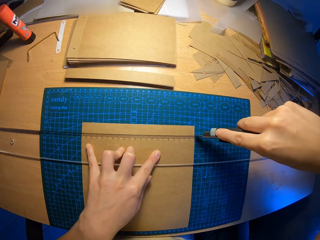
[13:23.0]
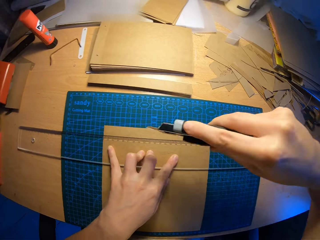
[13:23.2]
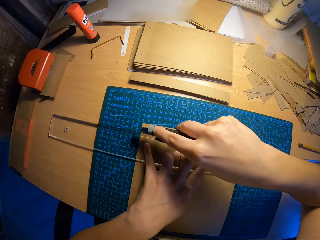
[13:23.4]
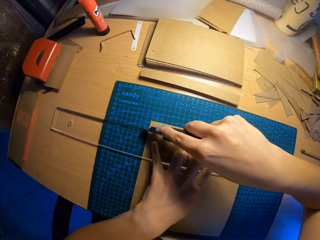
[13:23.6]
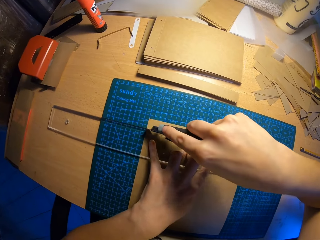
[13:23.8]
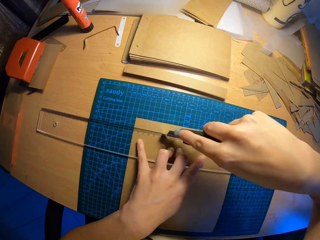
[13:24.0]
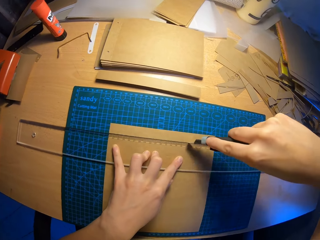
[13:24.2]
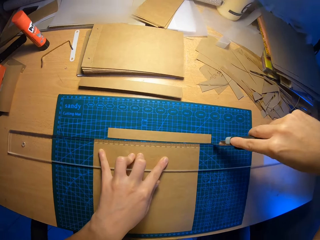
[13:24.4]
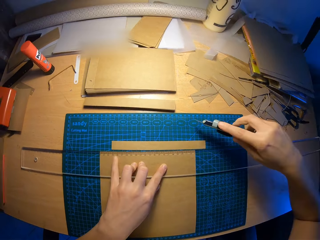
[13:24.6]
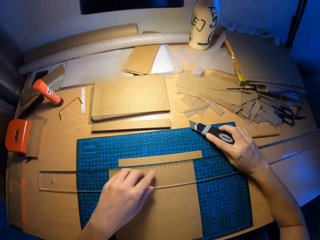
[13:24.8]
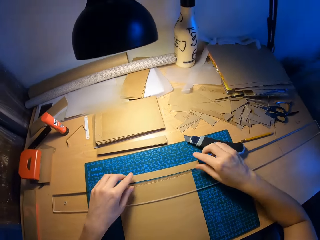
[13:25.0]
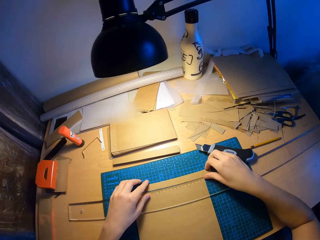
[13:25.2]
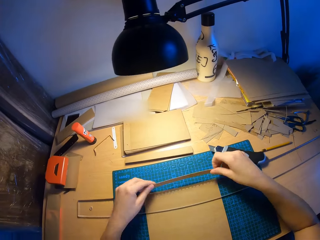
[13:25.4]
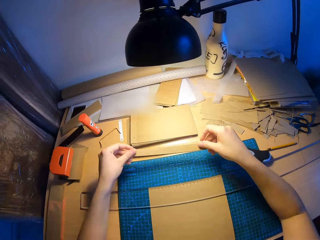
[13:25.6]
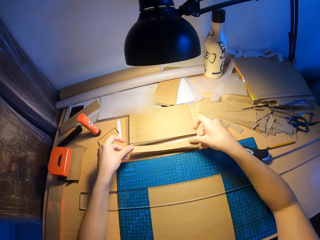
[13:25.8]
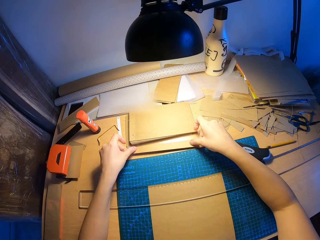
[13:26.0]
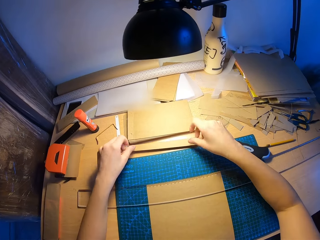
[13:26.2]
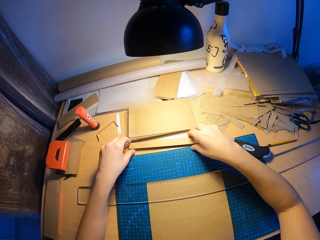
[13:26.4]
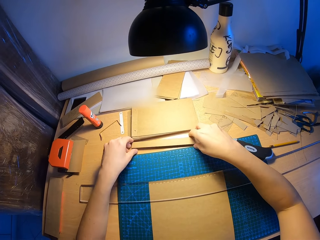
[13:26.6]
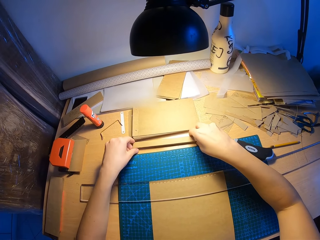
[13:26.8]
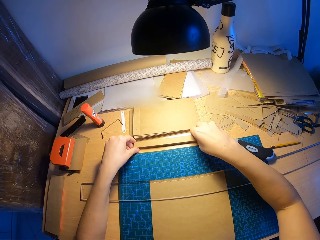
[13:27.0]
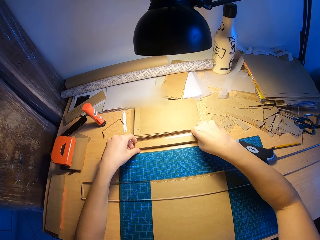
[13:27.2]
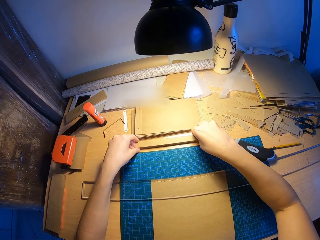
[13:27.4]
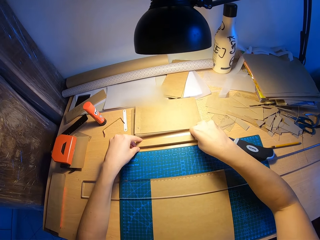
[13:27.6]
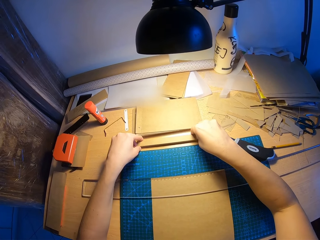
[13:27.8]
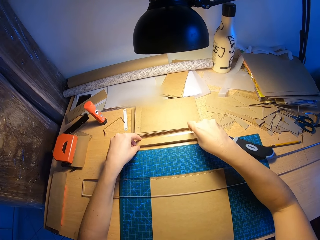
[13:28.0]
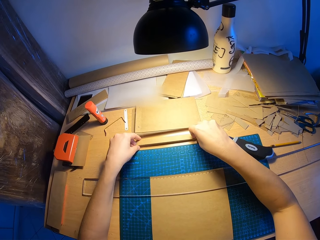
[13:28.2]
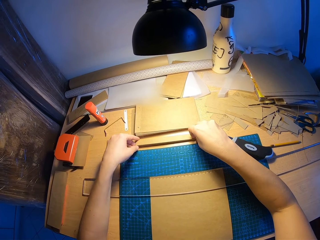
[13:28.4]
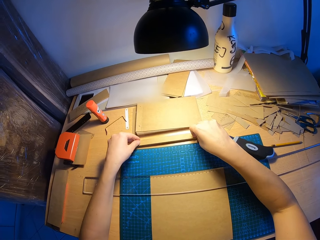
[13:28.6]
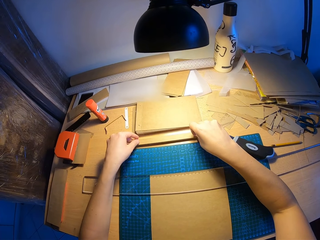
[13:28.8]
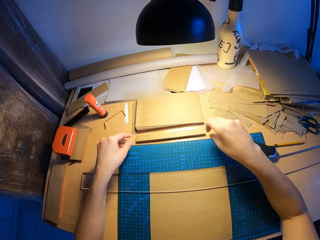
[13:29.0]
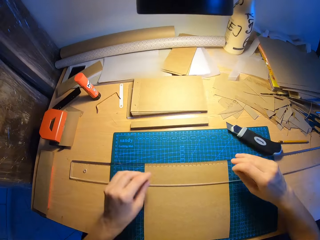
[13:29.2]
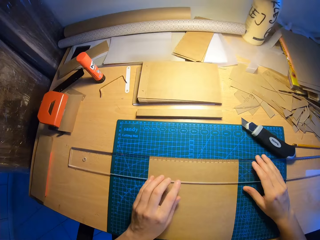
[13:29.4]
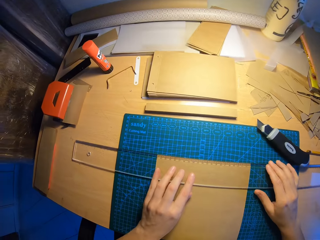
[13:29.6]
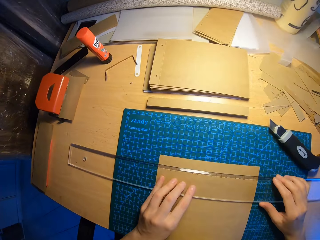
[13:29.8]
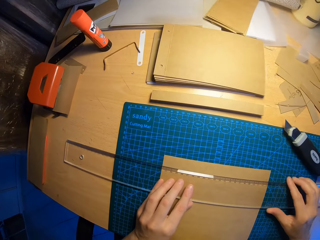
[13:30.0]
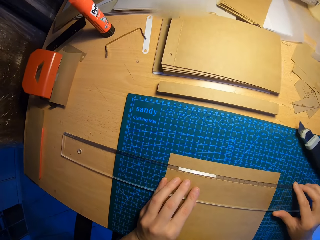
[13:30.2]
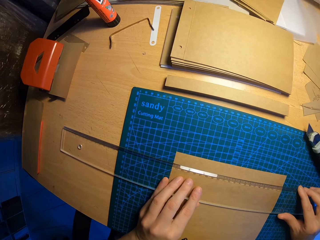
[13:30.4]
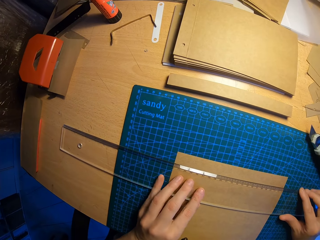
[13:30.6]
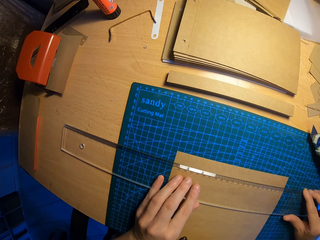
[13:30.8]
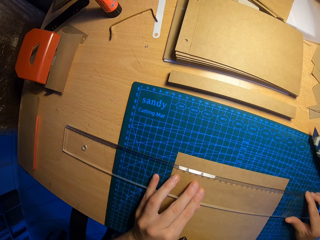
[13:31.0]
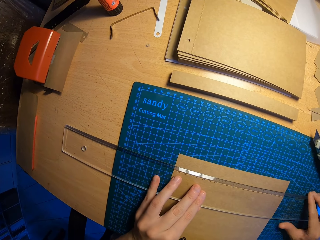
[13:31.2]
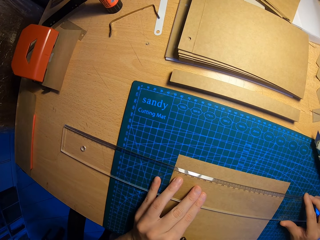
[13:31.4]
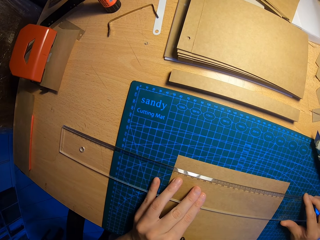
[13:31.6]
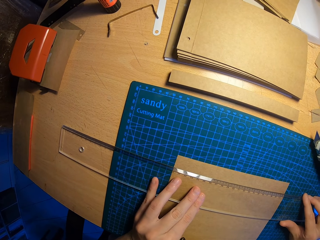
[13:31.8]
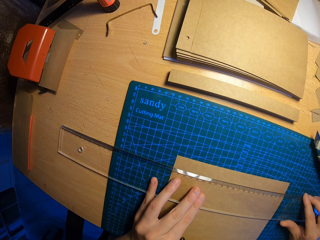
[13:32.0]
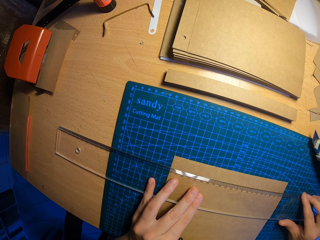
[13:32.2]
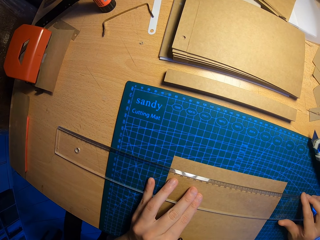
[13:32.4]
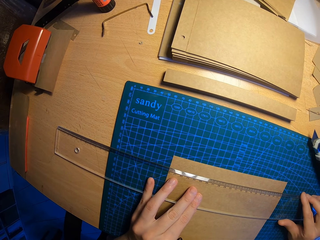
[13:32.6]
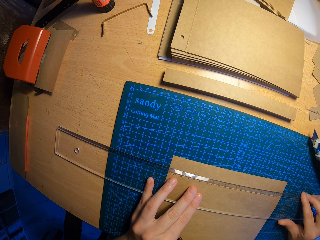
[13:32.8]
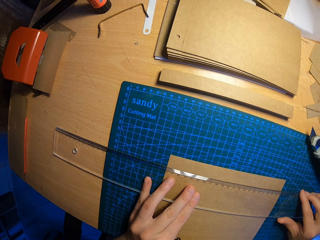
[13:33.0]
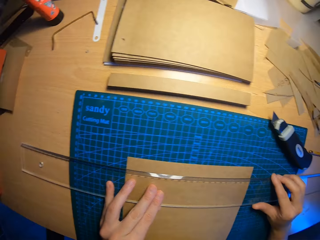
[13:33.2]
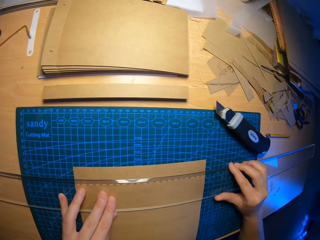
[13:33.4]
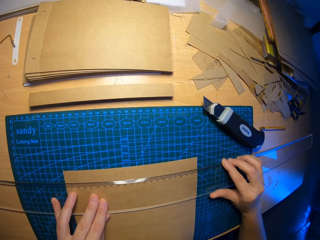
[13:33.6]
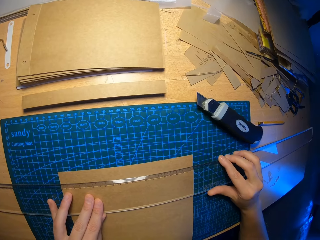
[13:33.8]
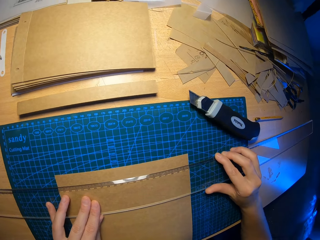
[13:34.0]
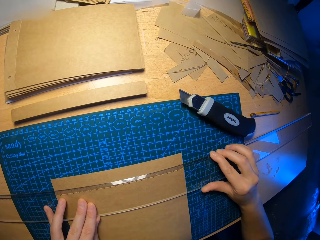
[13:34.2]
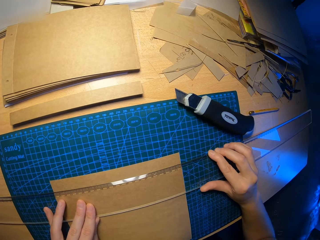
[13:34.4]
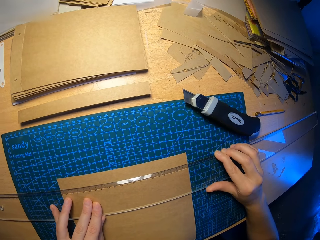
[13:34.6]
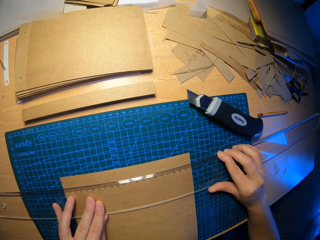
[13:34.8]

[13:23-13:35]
The camera wearer drops the paper cutter on the table. They pick up the cut piece of craft paper with both hands. They put the cut piece of craft paper on the stack of cut craft papers. They arrange the stack of cut pieces of craft paper with both hands. They adjust the ruler on the paper. They measure the craft paper with the ruler.

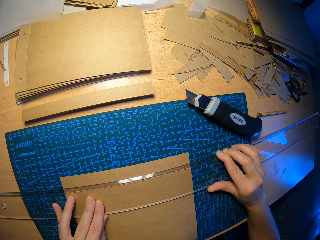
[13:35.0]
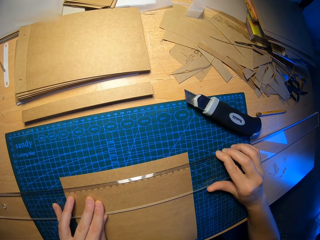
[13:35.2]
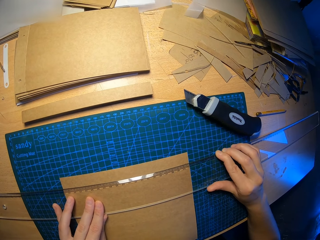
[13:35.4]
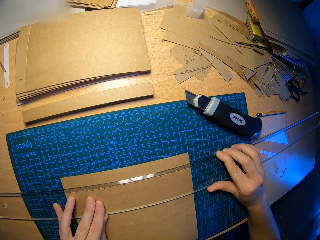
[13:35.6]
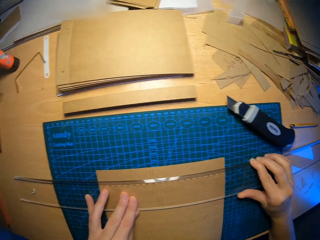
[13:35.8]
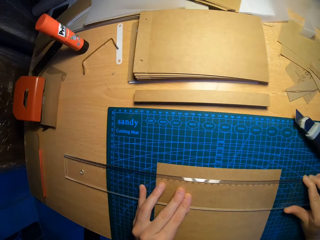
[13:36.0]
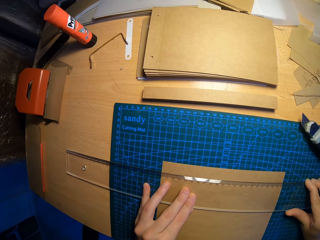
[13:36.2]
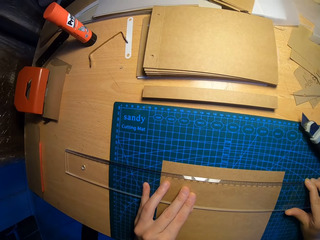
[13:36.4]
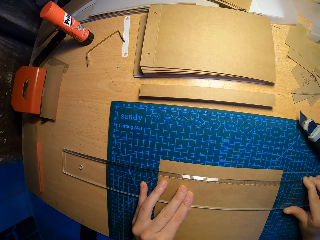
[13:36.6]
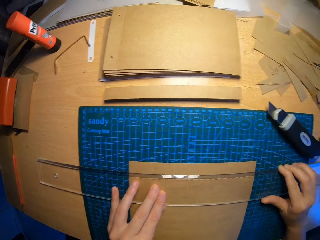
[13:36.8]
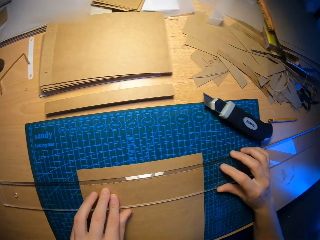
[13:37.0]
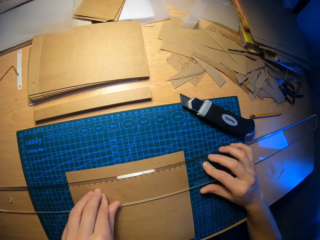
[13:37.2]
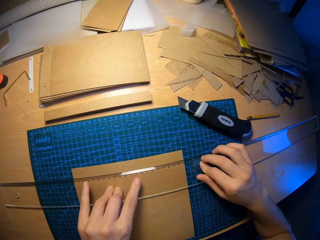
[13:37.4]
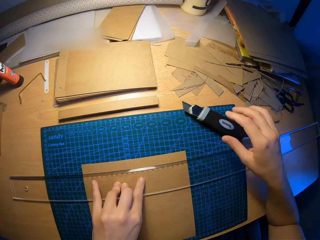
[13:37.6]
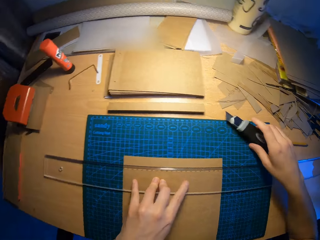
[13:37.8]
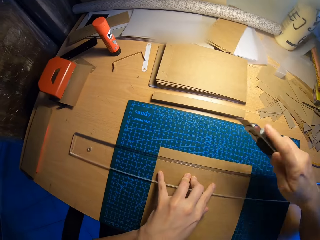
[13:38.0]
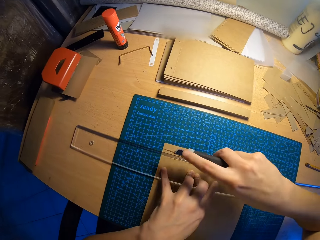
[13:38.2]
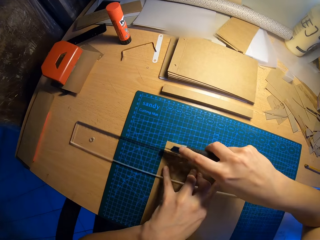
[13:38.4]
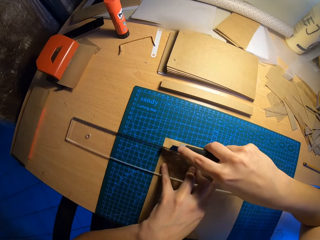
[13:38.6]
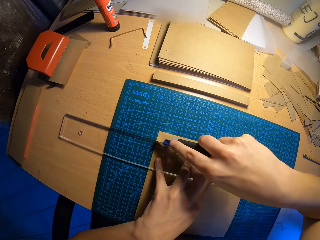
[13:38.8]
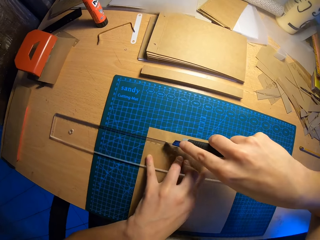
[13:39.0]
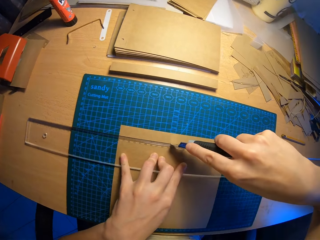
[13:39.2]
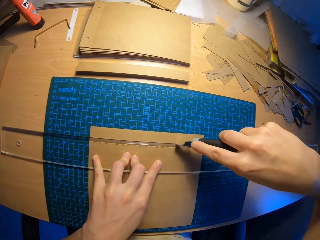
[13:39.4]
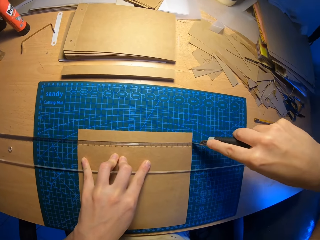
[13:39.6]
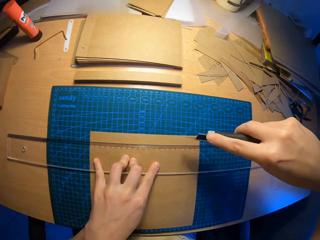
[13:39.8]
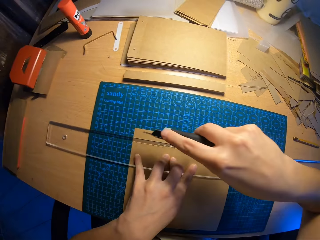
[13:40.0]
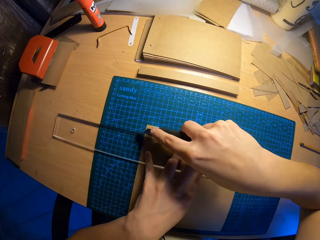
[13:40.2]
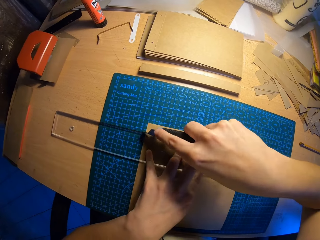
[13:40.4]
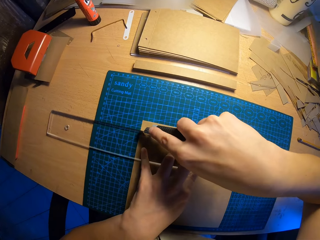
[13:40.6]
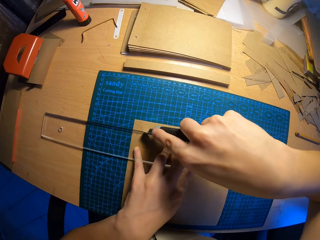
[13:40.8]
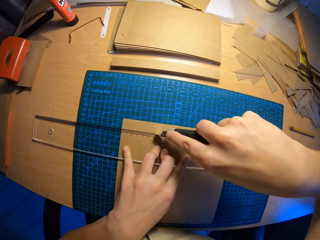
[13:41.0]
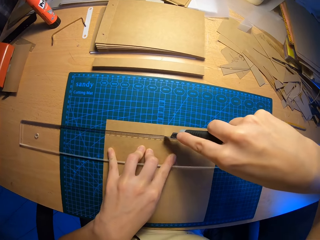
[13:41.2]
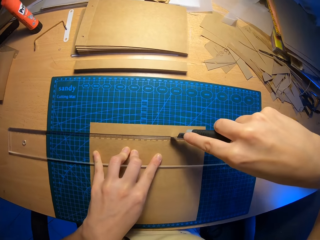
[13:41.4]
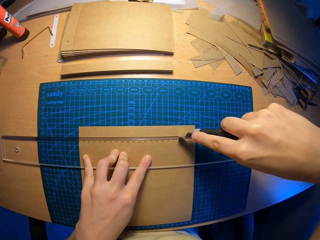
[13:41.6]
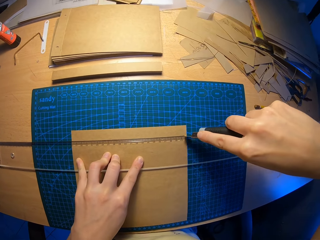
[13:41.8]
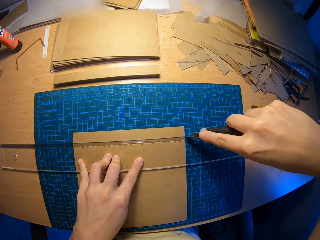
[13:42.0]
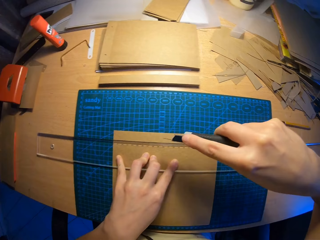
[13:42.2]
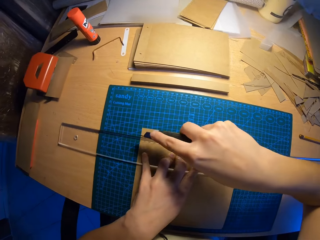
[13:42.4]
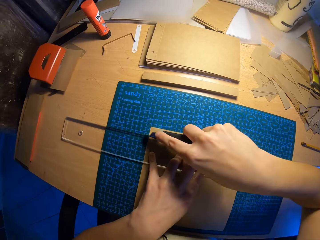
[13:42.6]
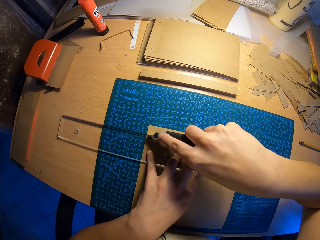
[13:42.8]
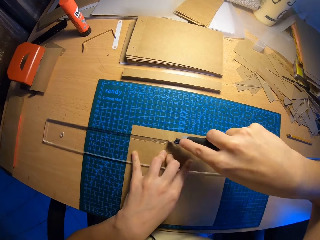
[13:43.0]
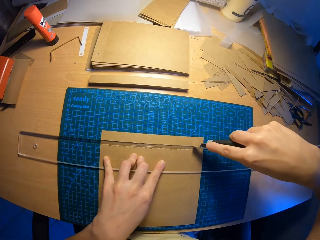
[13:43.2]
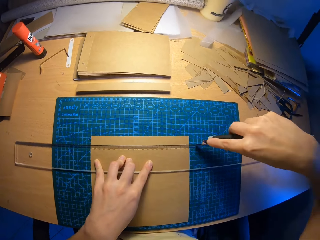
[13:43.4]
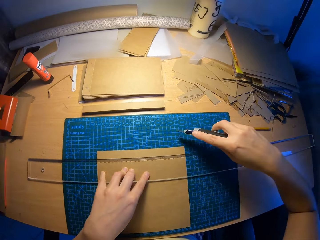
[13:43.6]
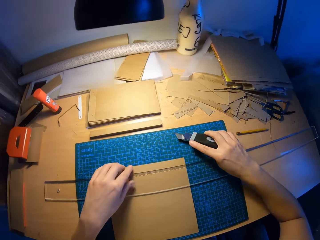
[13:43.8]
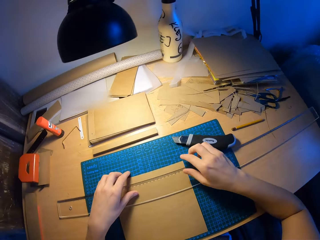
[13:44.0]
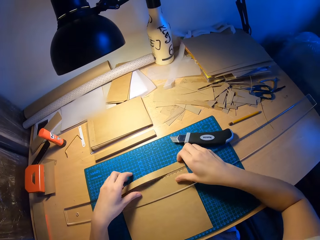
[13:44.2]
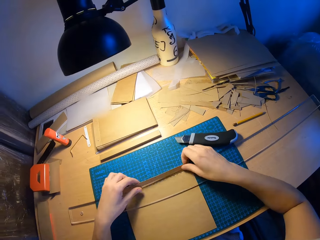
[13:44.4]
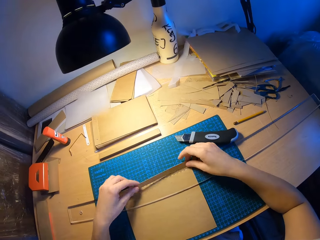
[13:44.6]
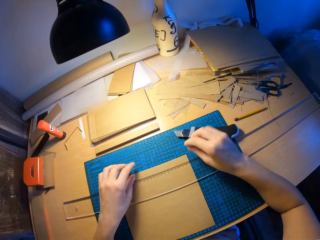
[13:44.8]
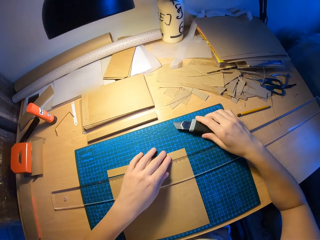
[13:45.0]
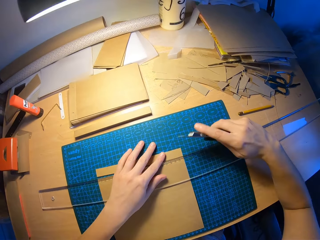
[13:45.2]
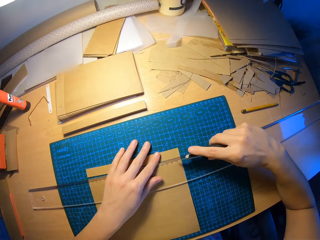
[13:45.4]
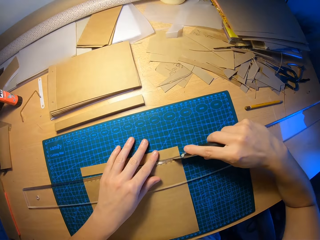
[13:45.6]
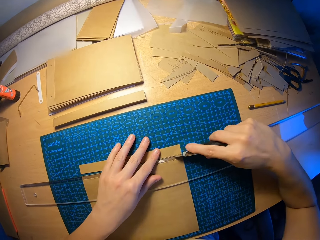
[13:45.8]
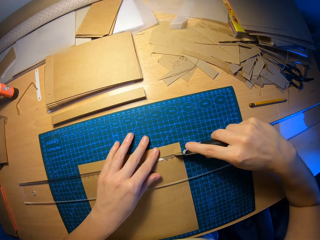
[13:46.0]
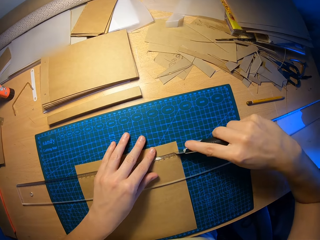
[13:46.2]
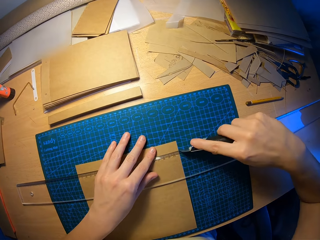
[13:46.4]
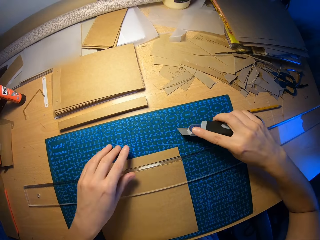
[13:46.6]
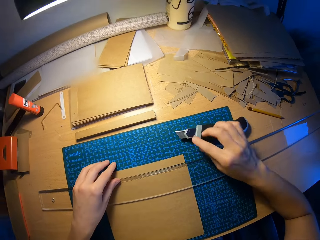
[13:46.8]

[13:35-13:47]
The camera wearer picks up the paper cutter from the table with his right hand. He cuts the craft paper with the paper cutter with his right hand. He drops the paper cutter on the table. He picks up the cut piece of craft paper with both hands. He picks up the paper cutter from the table with his right hand. He cuts a side of the craft paper with the cutter with his right hand.
